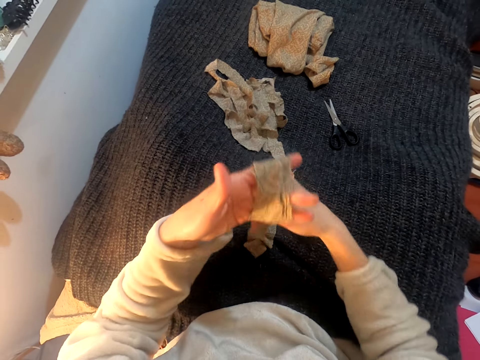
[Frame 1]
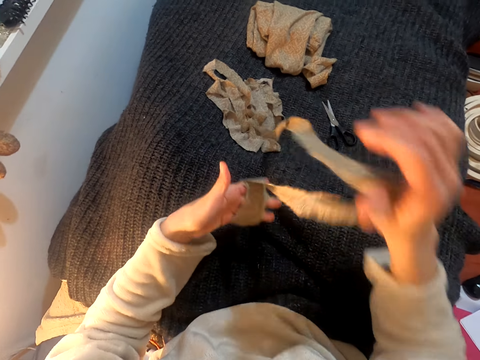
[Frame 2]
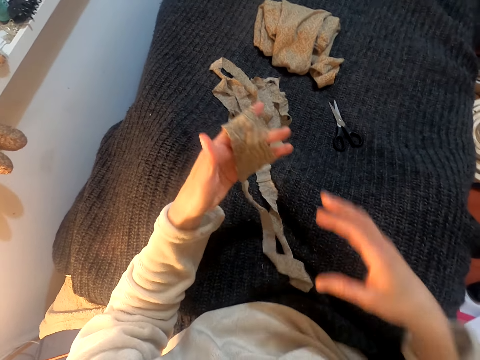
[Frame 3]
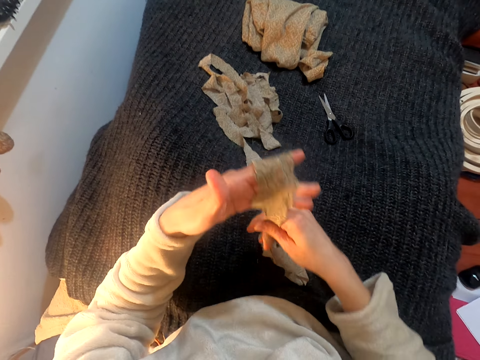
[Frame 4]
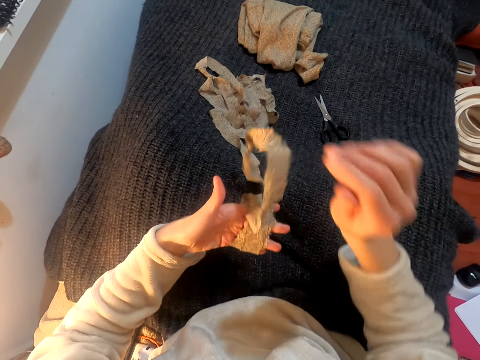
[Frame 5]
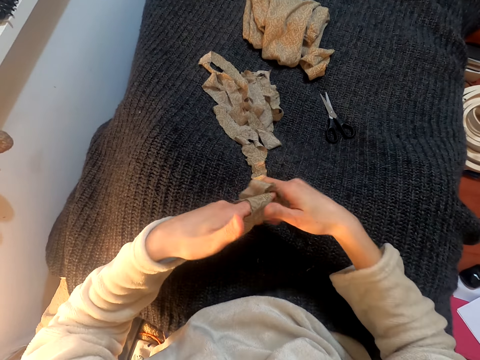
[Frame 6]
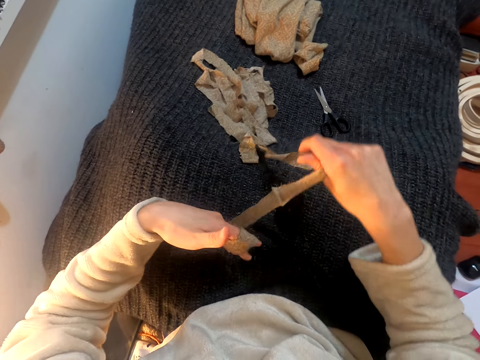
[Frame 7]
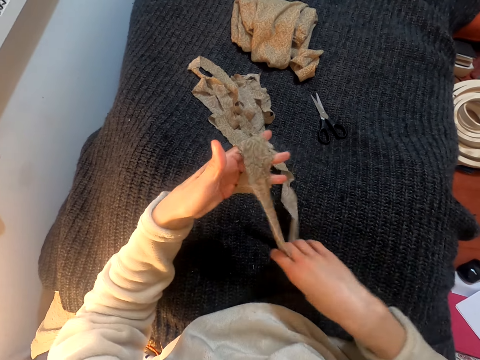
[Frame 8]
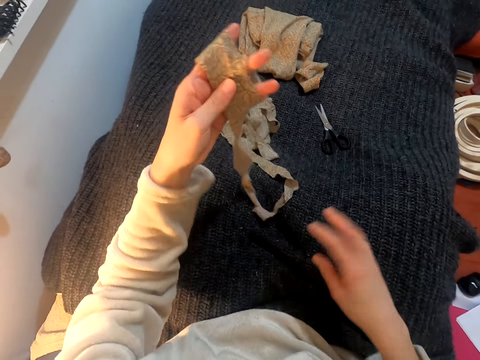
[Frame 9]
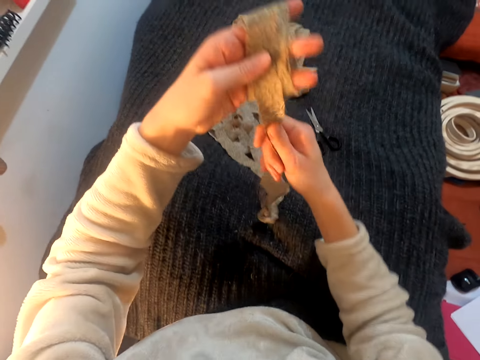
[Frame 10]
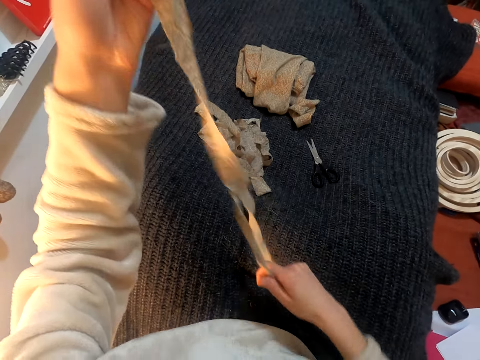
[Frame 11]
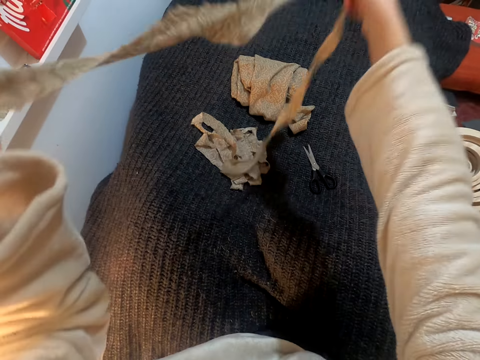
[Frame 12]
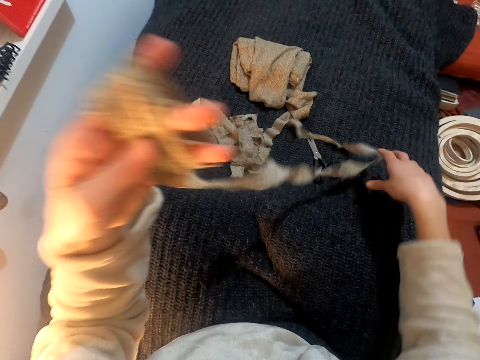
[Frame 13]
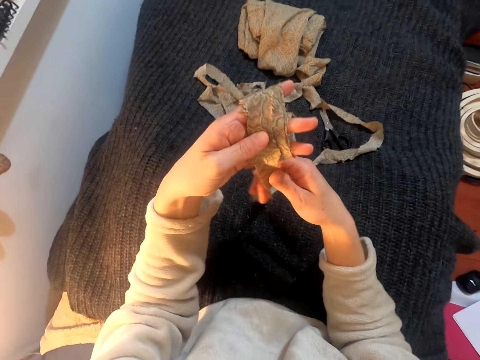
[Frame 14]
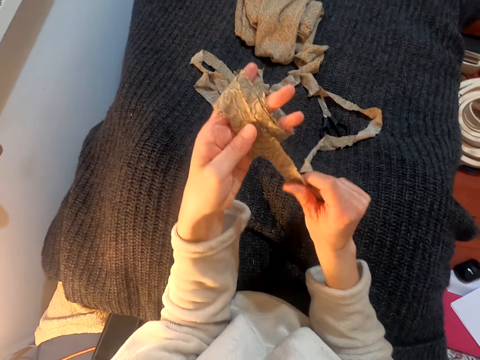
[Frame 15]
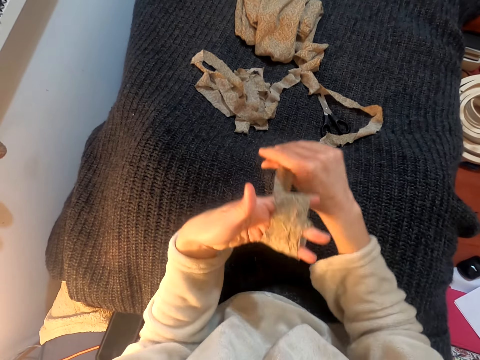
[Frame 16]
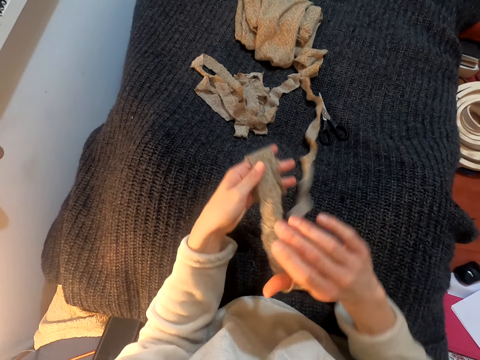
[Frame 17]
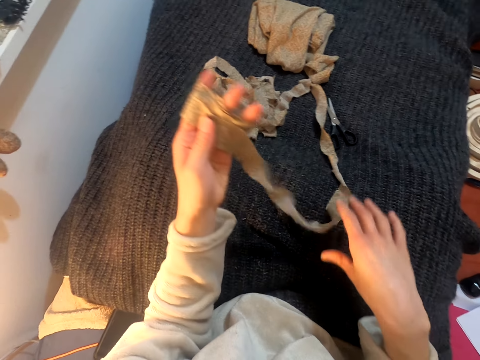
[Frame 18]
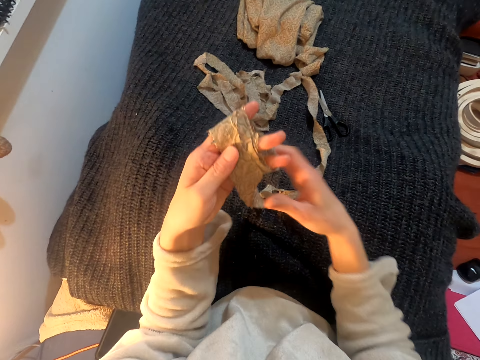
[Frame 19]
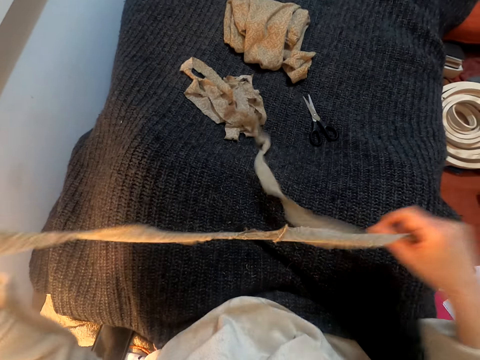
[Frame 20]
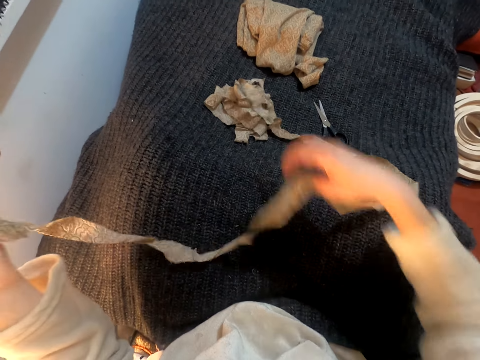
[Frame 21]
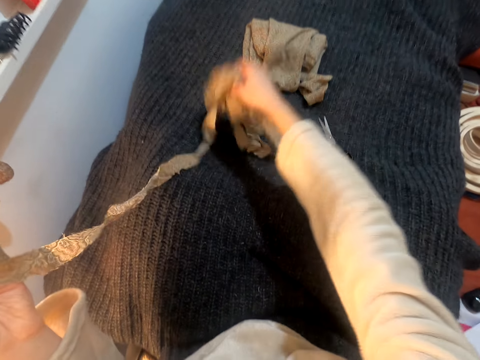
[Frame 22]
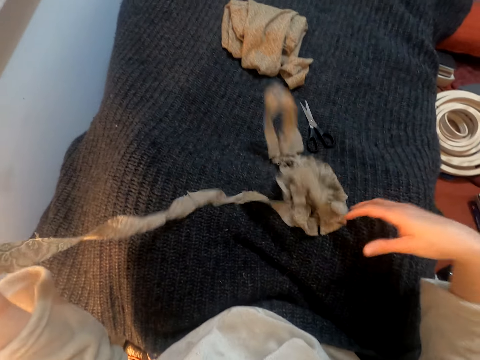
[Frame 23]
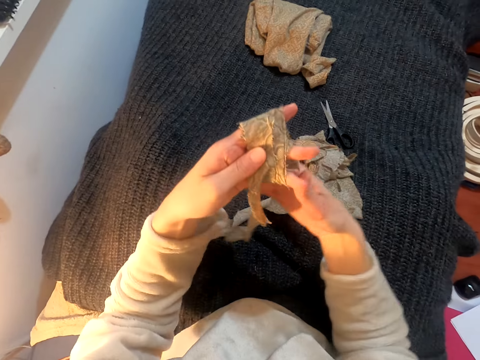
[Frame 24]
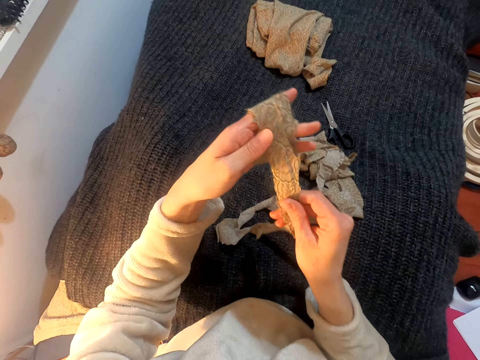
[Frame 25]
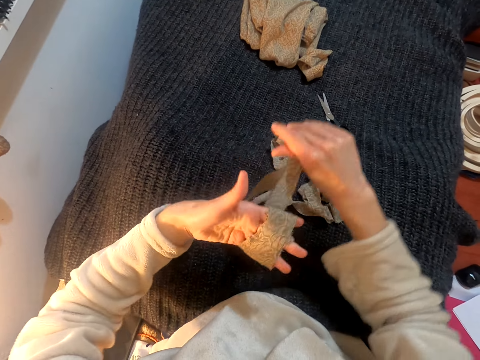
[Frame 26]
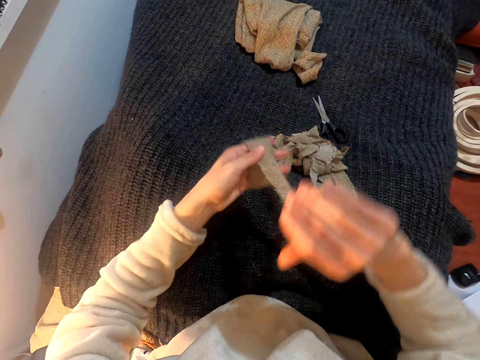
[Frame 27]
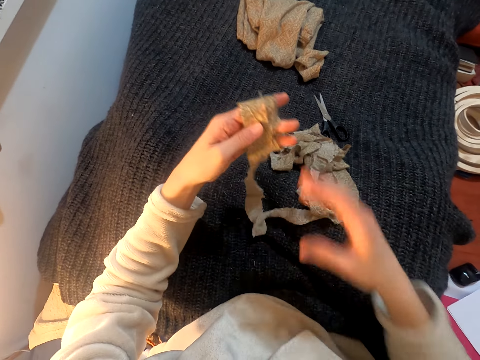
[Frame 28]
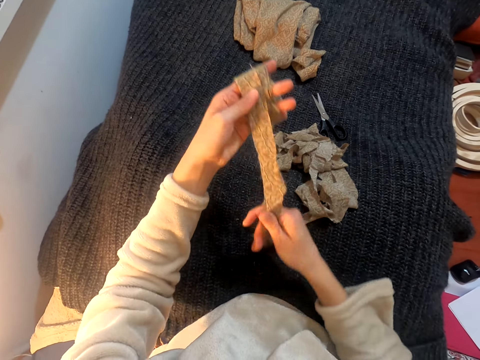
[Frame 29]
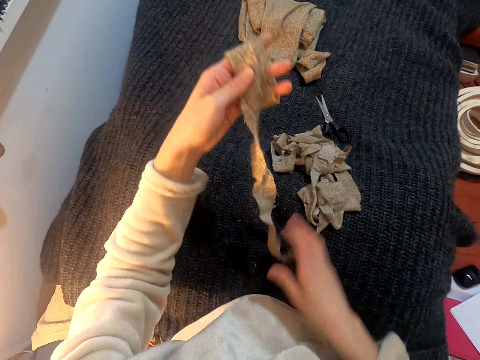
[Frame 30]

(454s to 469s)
The camera wearer lifts the right hand. They fold the cloth on the left. They lift the left hand. They pull the cloth. They fold the cloth on the left. They wrap the cloth on the hand. They move the right hand. They pull the cloth. They lift the cloth. They drop the cloth. They pull the cloth. They fold the cloth on the left.

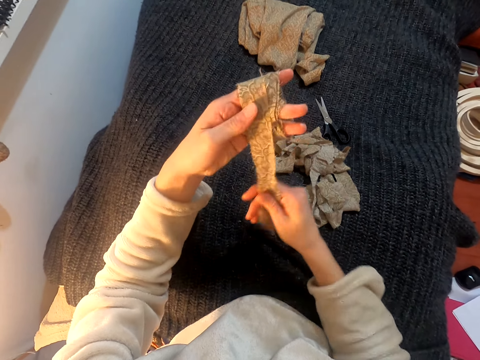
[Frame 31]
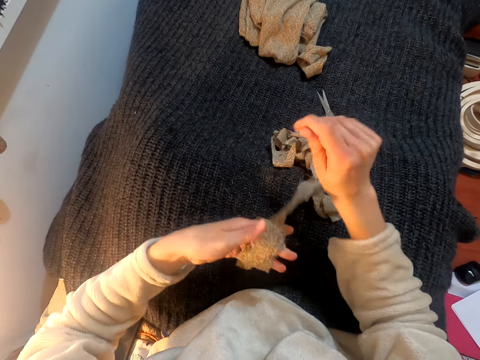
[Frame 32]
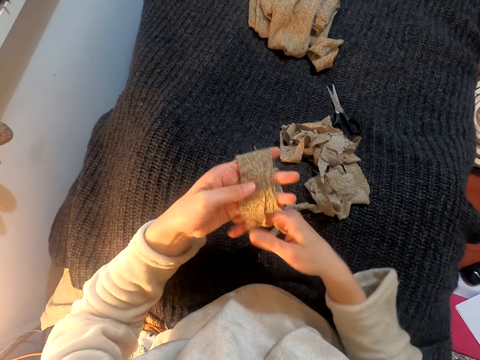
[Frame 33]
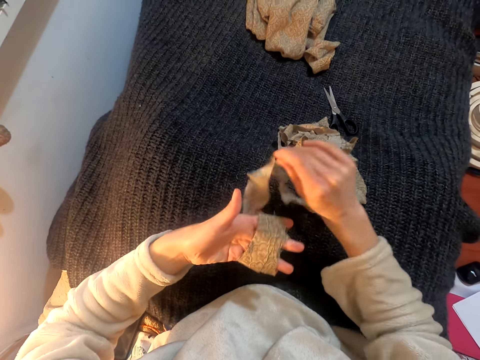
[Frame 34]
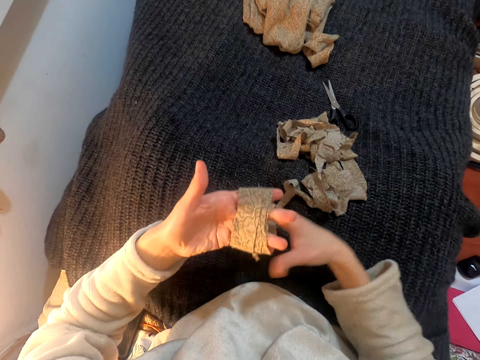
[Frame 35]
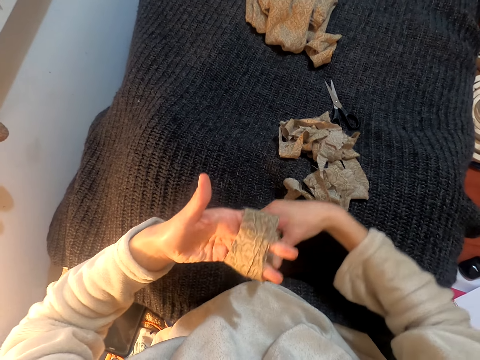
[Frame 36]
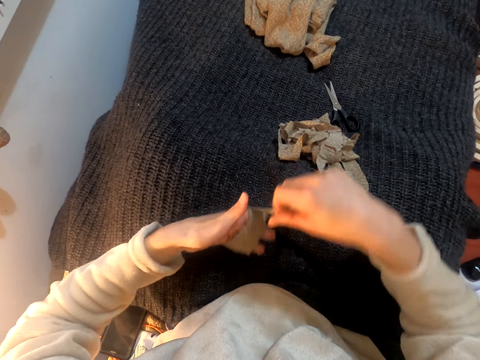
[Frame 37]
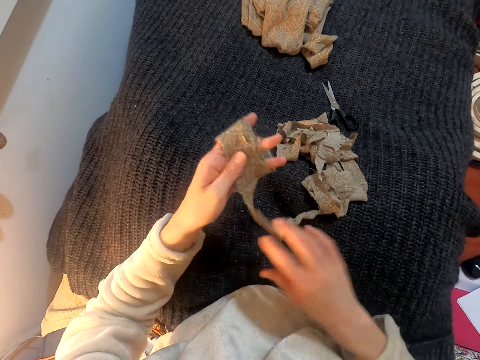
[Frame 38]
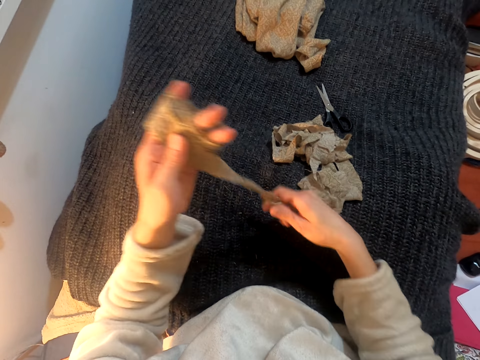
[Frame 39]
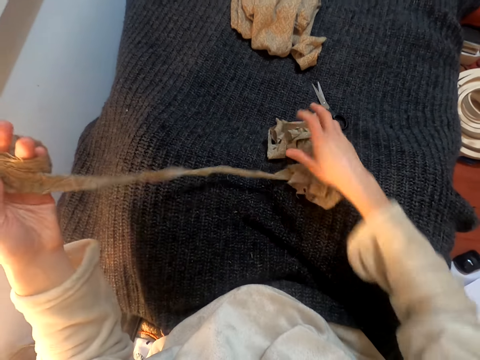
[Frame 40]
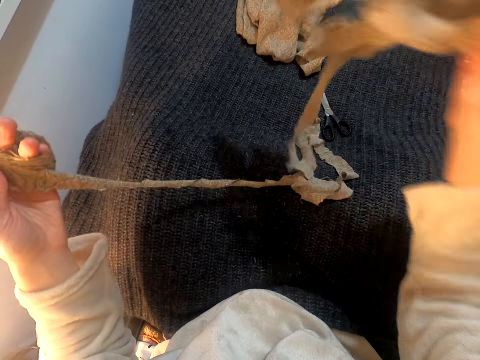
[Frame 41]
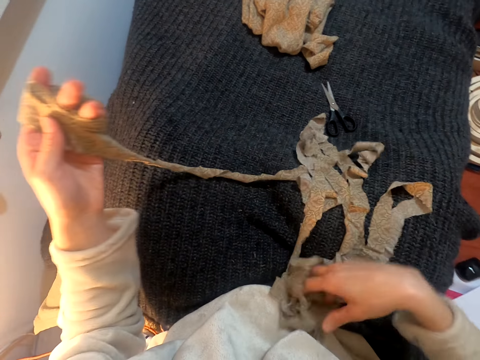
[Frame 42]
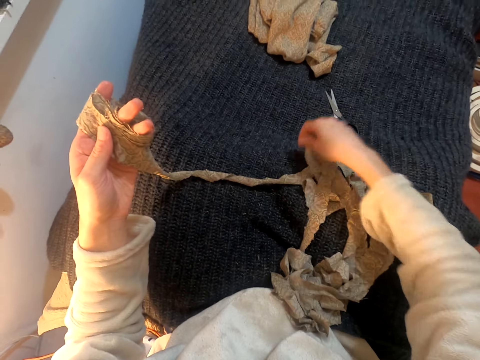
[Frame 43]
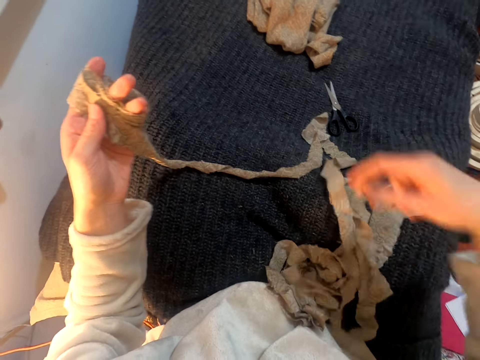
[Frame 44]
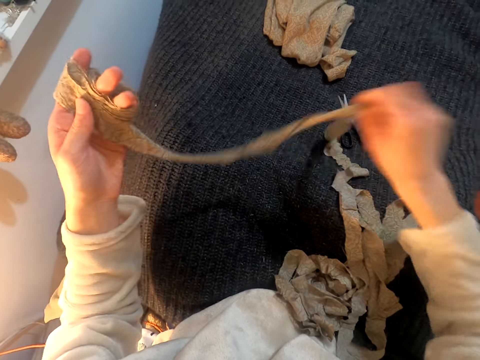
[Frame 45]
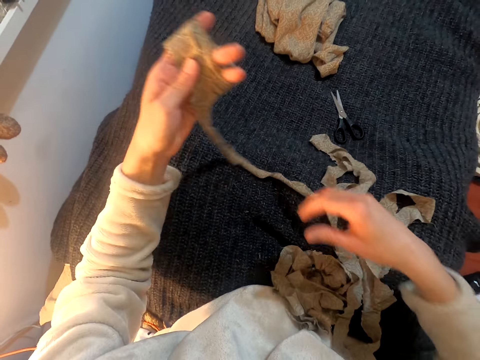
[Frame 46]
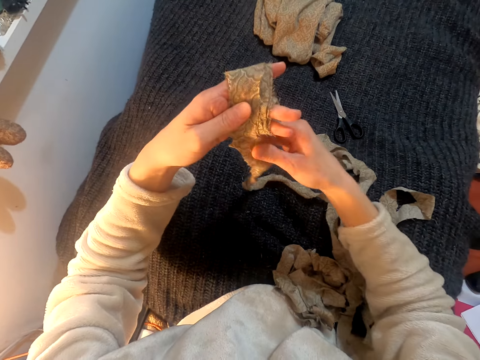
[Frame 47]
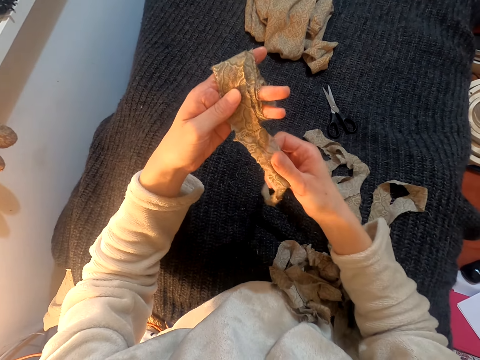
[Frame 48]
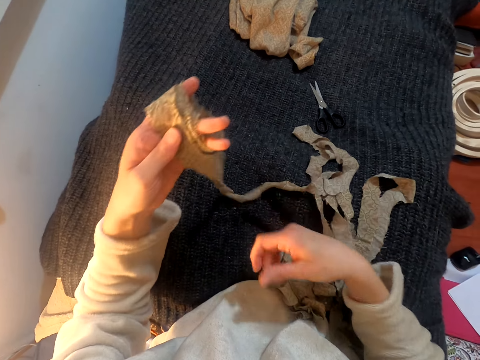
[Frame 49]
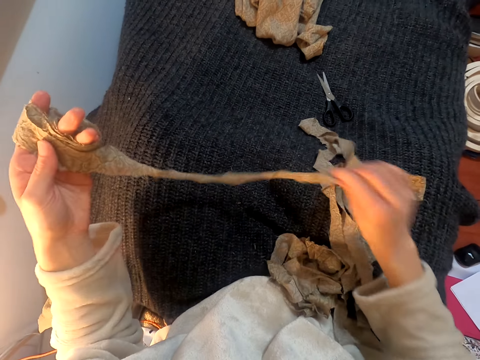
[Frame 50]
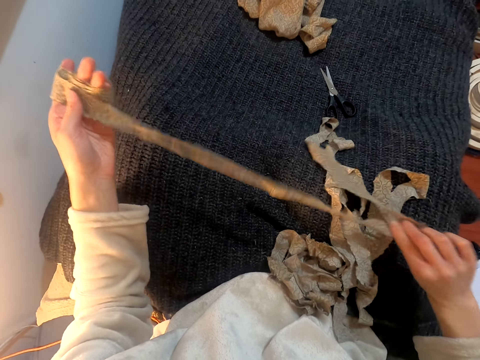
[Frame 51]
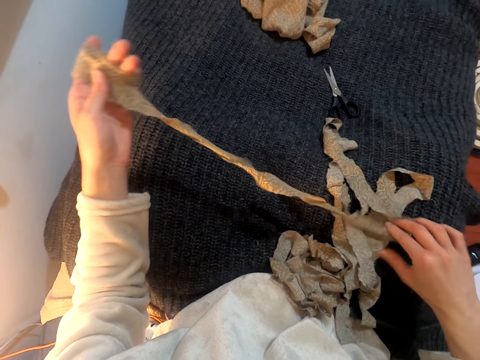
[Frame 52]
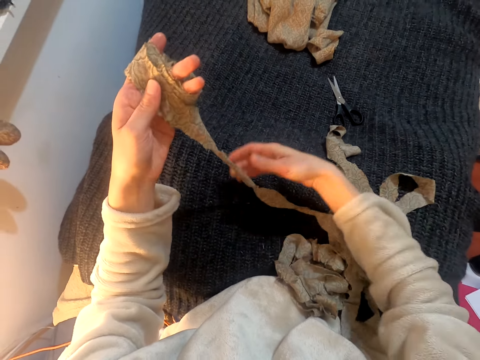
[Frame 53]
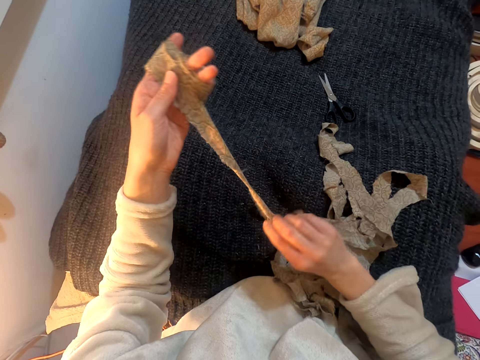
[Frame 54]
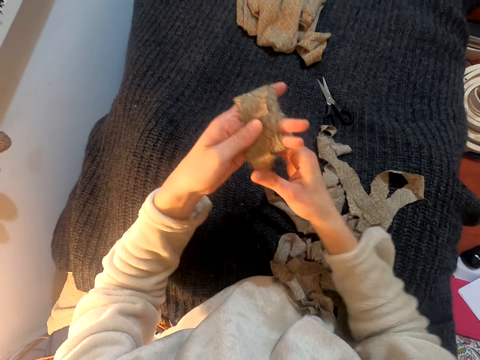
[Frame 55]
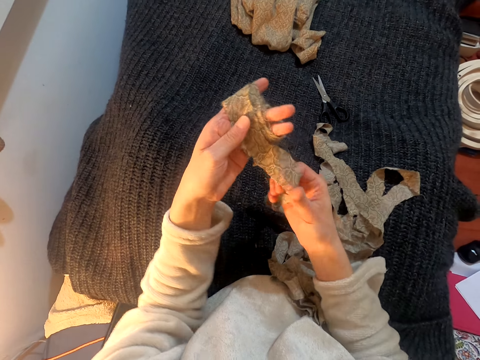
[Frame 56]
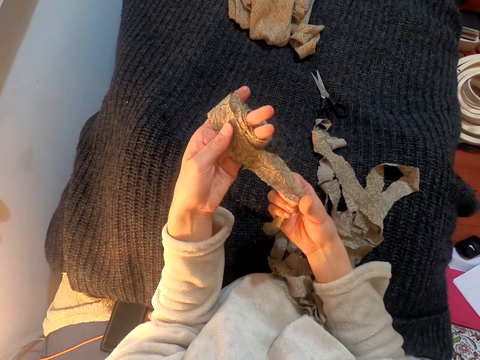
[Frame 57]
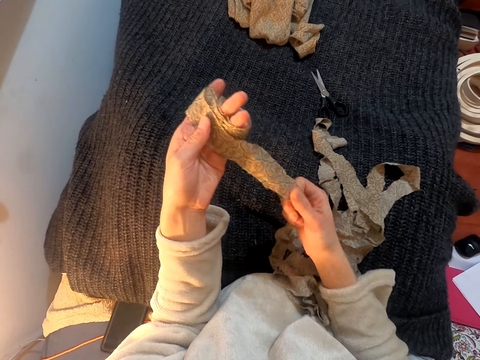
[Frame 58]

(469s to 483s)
The camera wearer pulls the cloth. They fold the cloth on the left. They pull the cloth. They lift the cloth. They move the right hand. They pull the cloth. They lift the cloth. They stretch the cloth.
